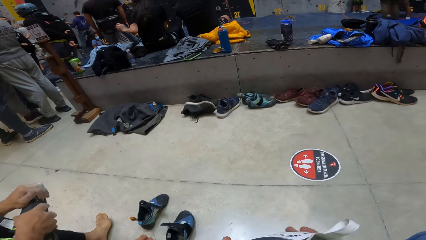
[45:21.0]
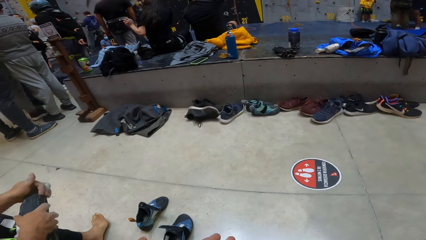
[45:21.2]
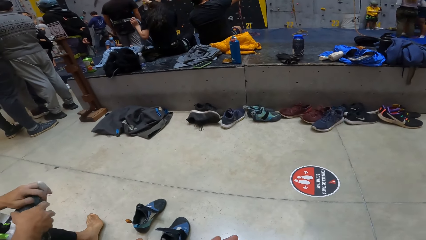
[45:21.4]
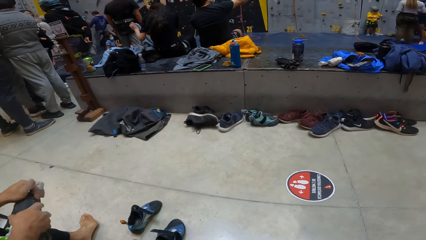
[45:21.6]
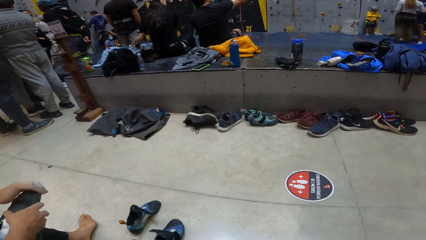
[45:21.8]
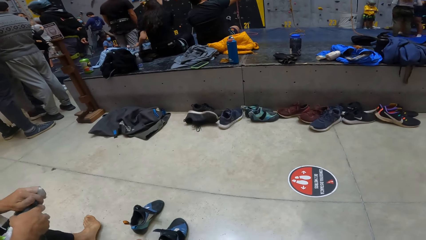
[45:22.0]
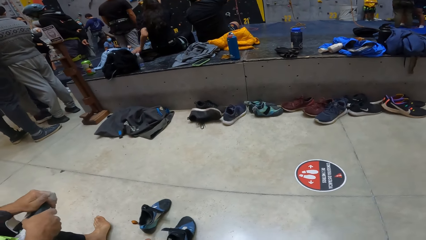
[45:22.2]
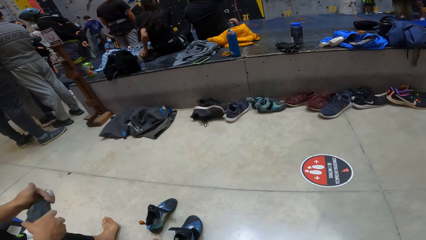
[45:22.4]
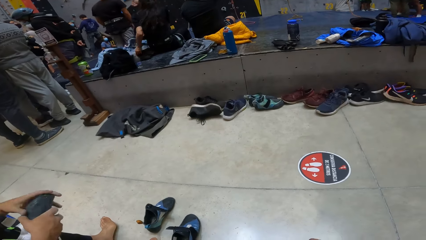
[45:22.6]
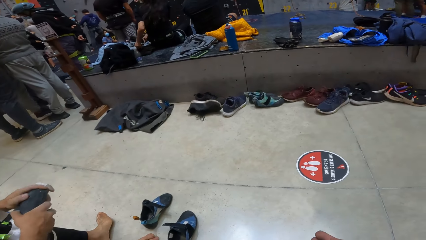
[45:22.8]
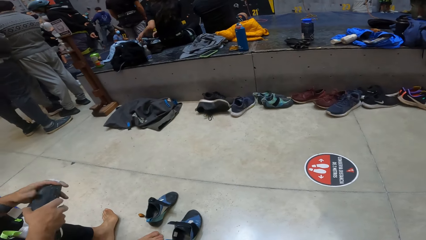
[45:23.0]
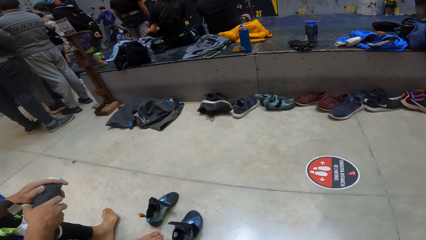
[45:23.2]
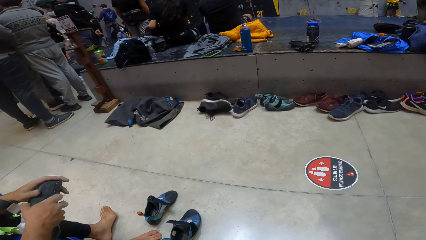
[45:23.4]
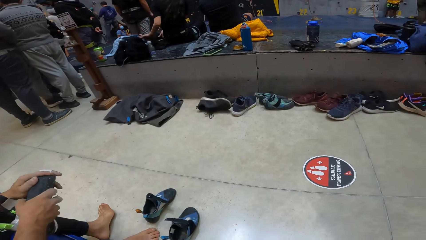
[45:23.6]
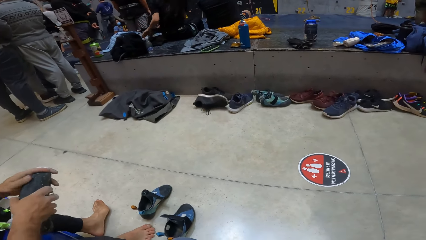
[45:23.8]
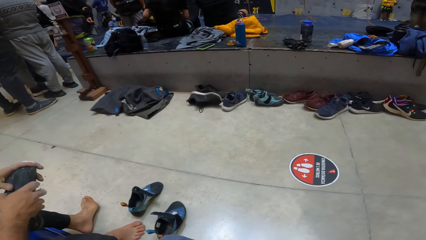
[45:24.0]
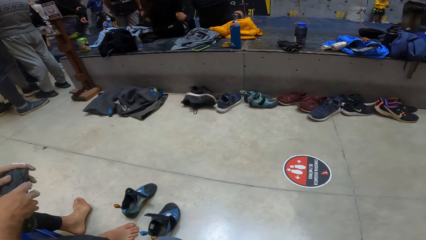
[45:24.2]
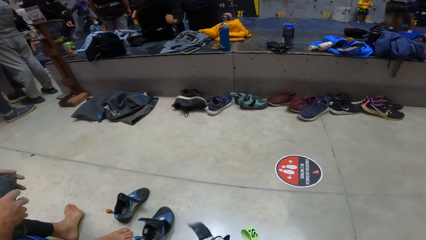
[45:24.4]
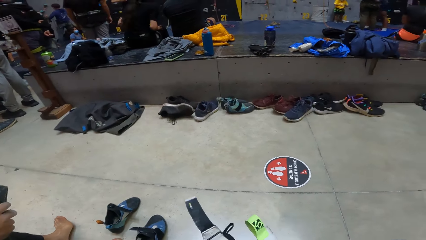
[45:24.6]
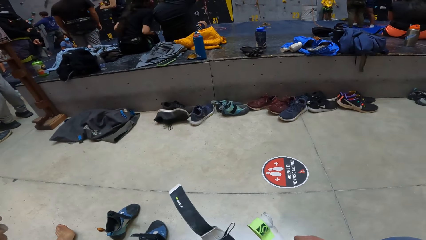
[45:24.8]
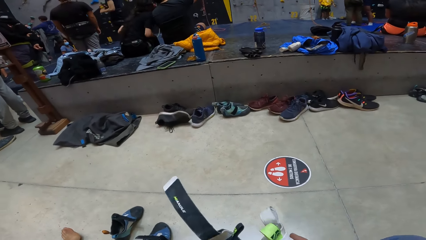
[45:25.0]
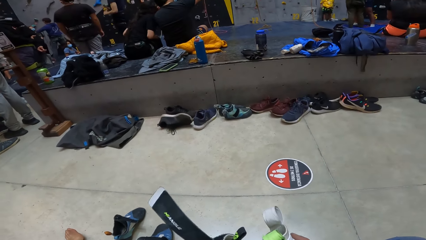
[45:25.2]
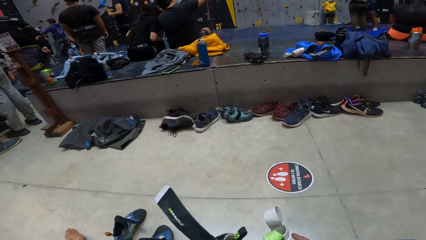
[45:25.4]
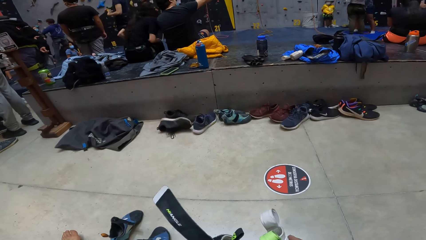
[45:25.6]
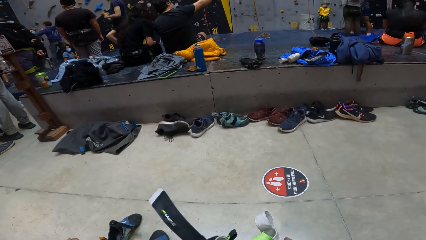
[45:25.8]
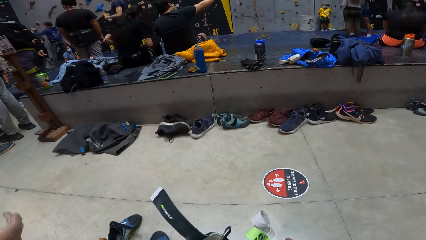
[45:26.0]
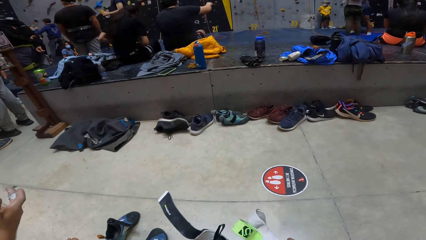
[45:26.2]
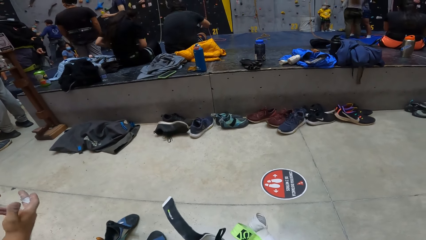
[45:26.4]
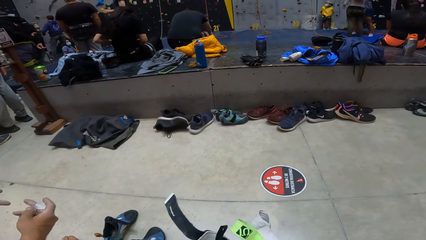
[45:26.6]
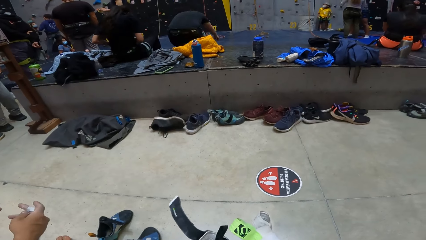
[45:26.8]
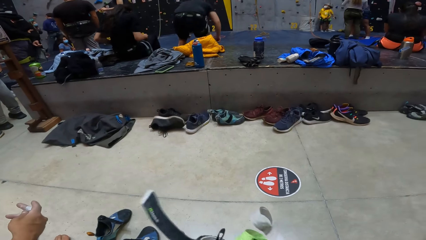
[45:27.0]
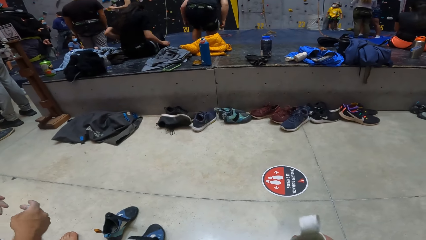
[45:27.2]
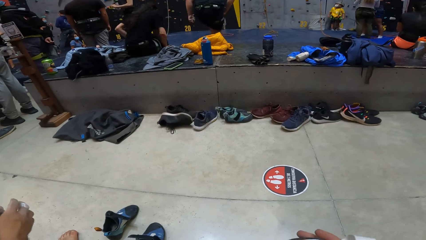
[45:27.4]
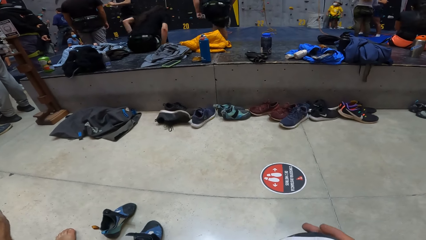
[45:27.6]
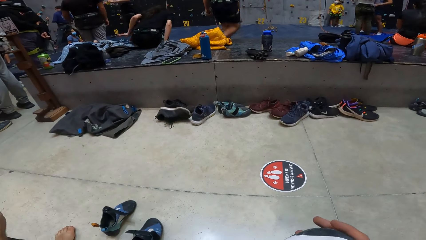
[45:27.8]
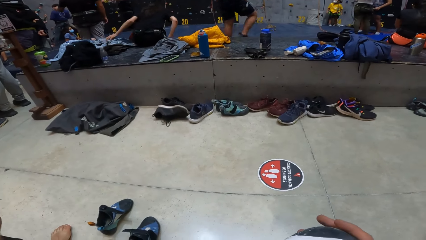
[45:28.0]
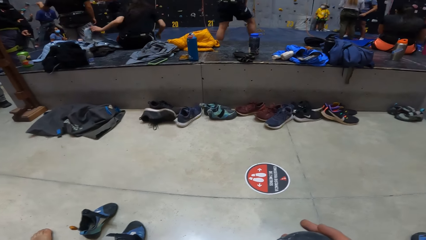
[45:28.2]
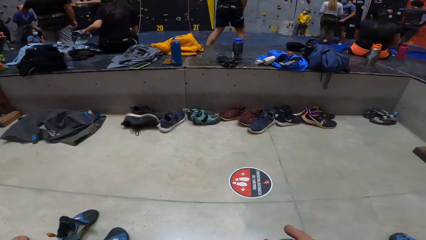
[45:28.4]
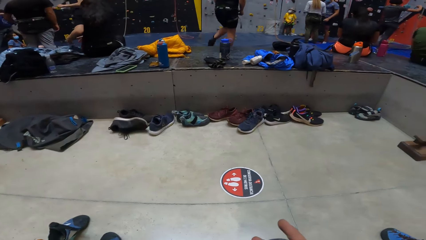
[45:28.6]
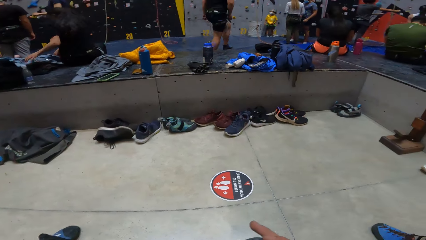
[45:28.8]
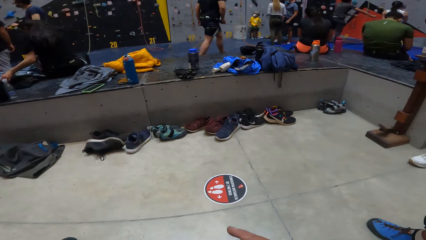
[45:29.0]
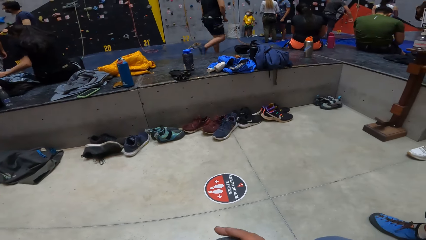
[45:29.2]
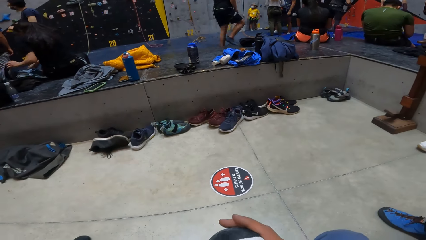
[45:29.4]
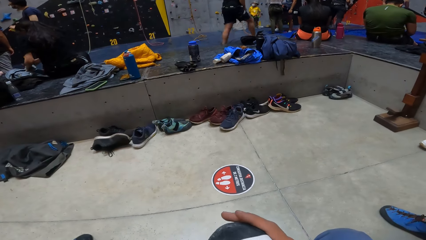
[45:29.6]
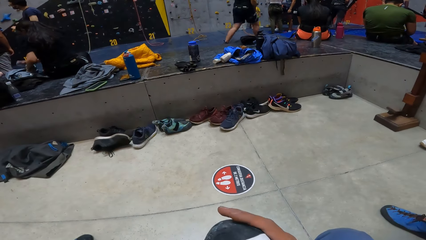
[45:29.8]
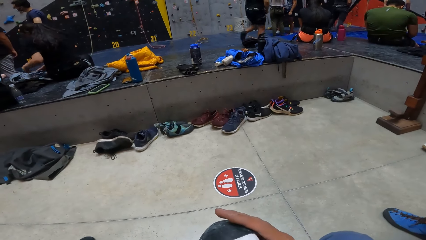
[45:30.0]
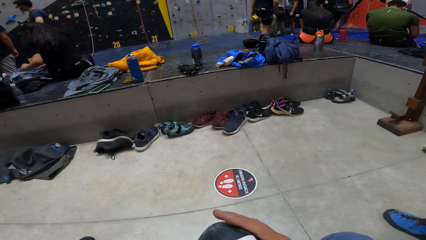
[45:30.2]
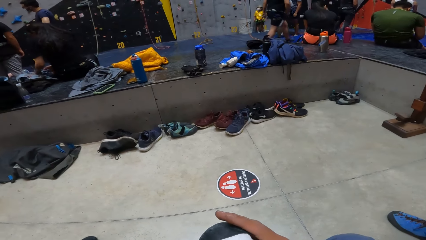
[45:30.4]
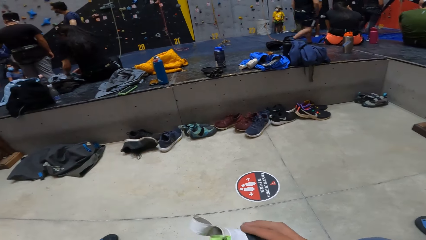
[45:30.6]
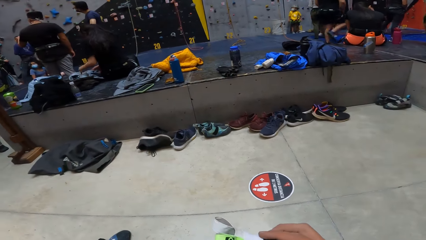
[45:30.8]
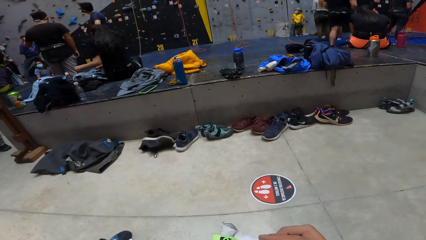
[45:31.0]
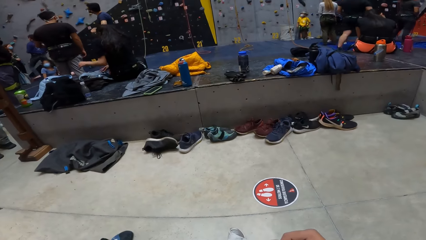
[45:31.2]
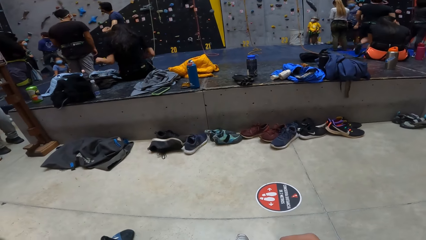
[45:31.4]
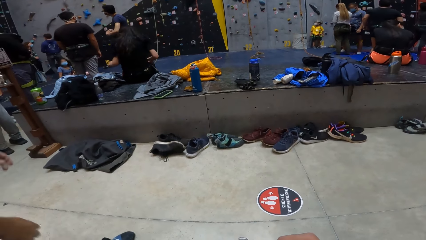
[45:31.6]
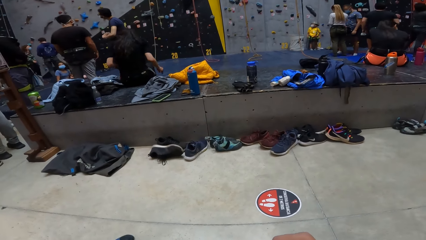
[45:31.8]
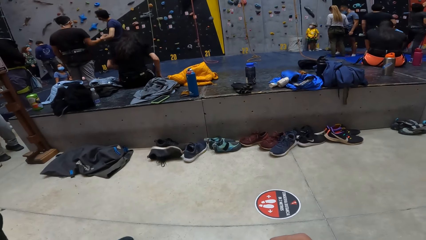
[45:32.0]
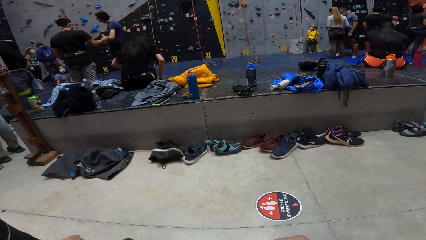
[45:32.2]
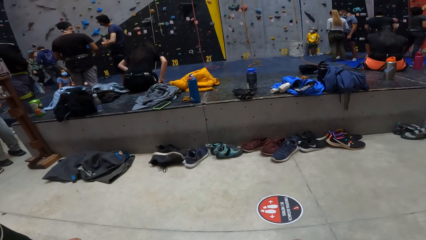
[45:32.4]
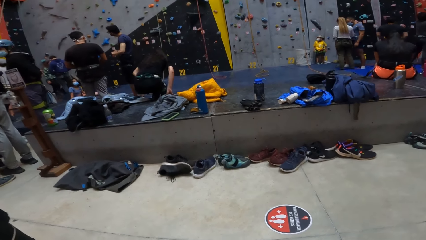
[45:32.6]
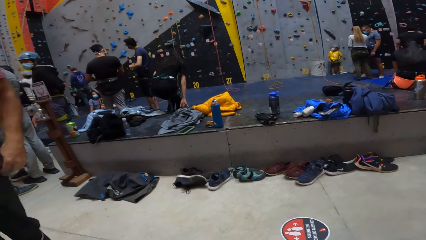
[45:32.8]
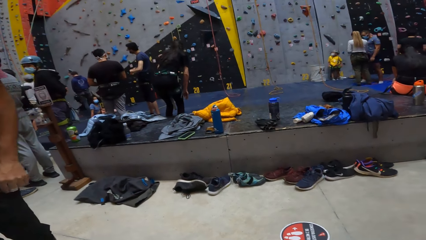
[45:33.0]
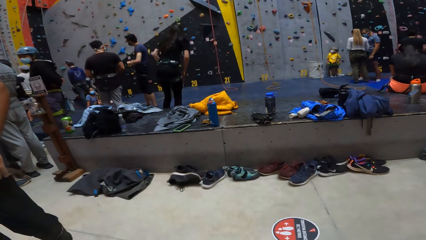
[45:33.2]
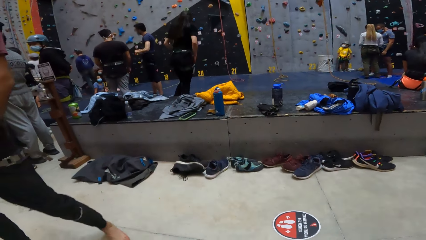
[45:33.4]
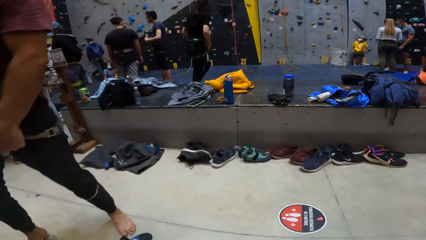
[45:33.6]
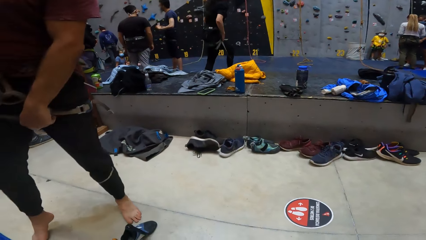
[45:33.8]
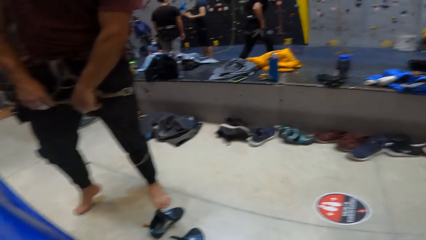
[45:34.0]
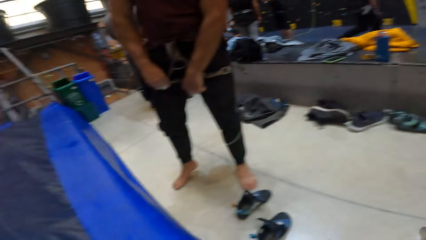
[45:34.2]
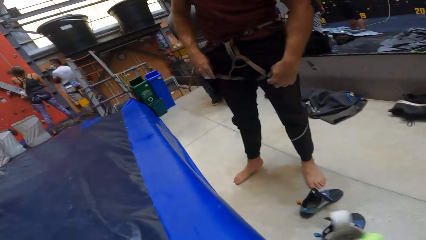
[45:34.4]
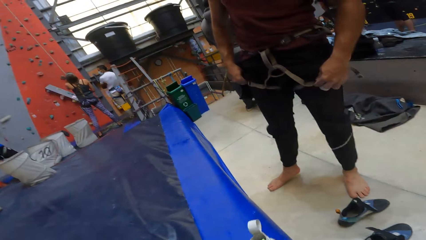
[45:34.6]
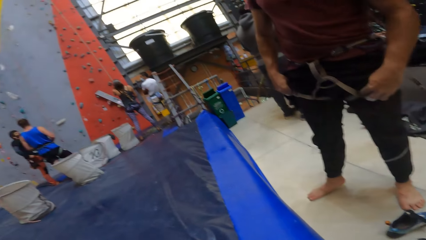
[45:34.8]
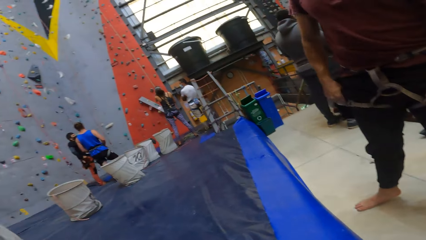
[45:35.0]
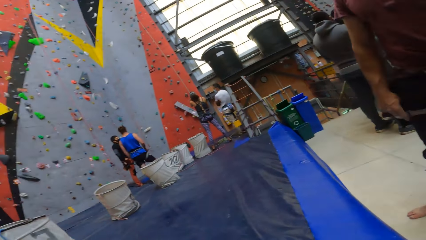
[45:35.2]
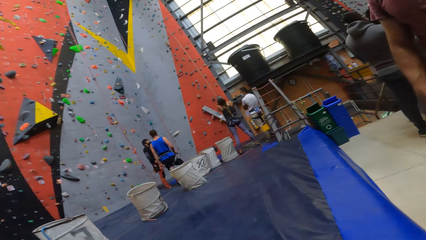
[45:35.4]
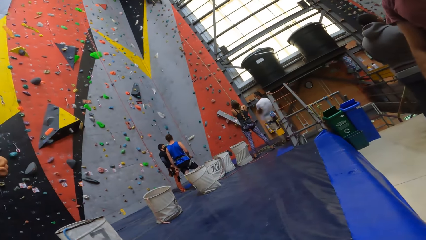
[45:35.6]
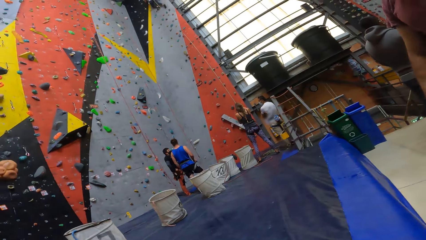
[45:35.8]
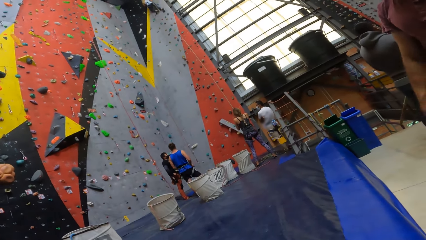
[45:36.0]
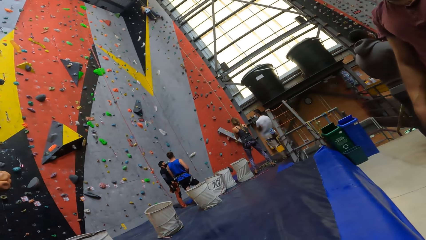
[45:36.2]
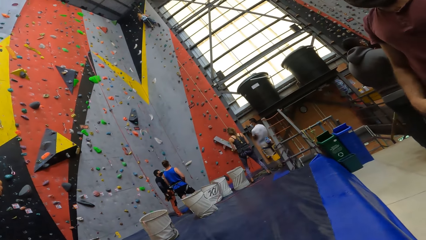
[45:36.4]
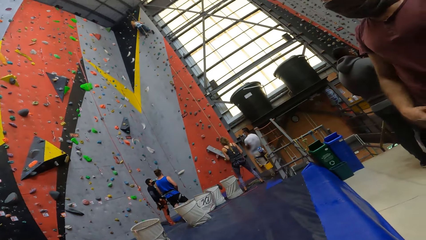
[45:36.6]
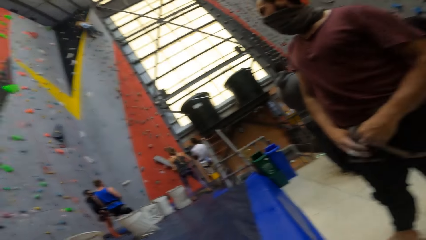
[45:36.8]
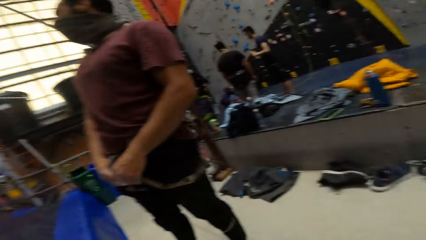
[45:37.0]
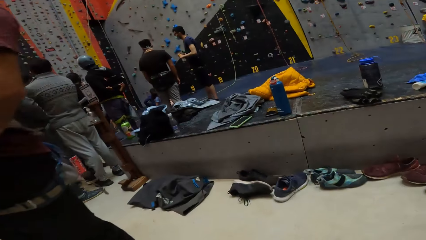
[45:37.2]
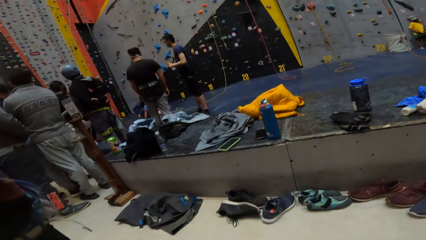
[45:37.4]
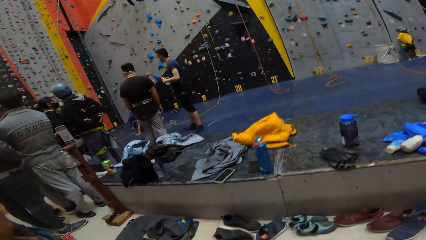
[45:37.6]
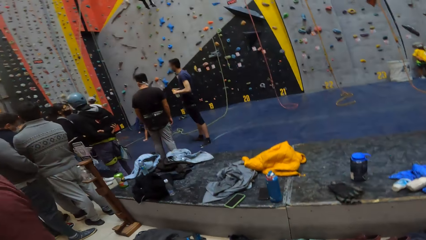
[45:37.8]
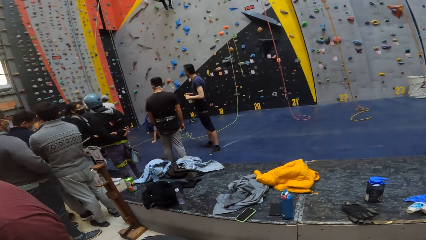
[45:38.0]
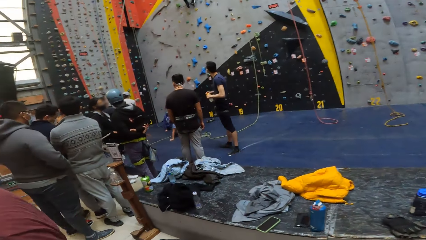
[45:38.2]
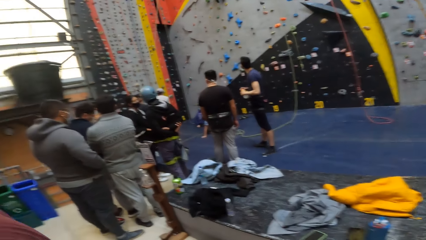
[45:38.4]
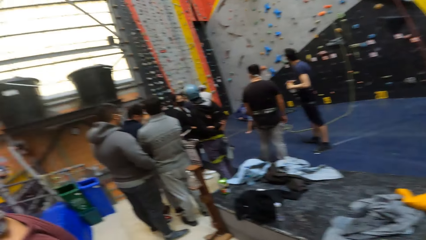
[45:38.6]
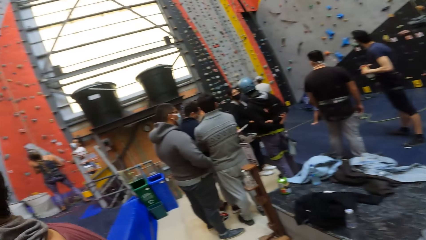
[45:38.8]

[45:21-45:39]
The camera wearer opens something. They look around.
